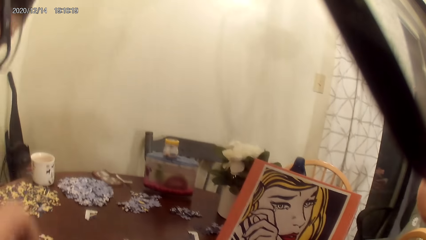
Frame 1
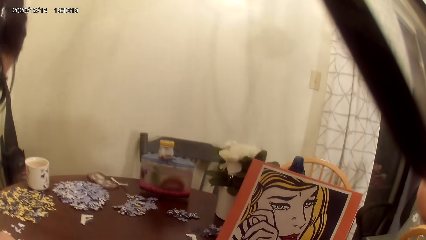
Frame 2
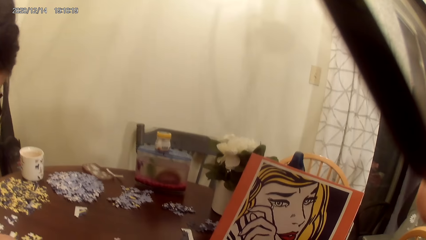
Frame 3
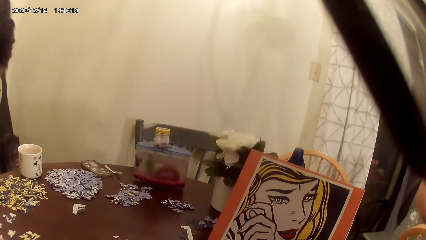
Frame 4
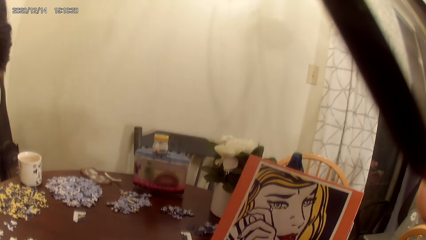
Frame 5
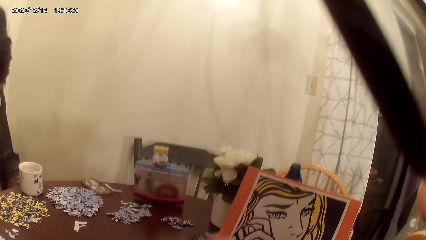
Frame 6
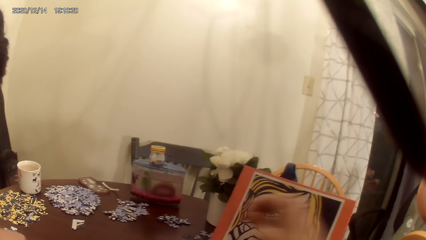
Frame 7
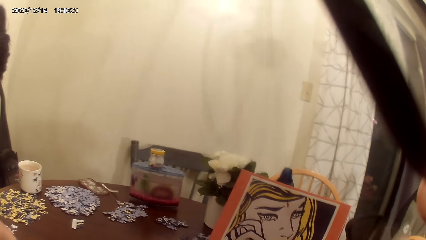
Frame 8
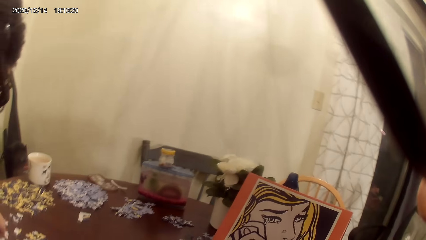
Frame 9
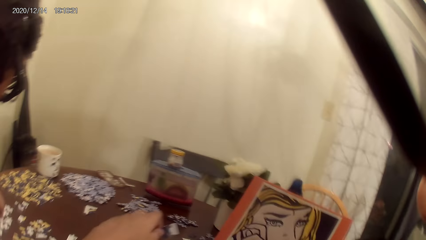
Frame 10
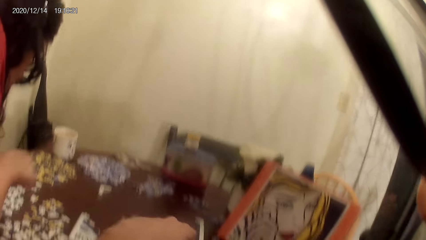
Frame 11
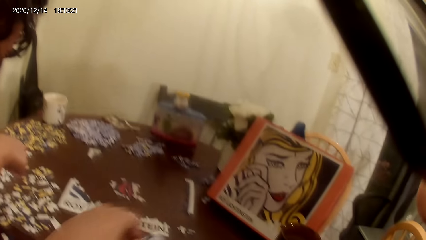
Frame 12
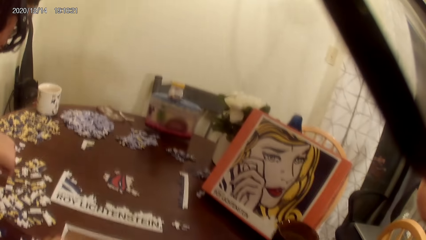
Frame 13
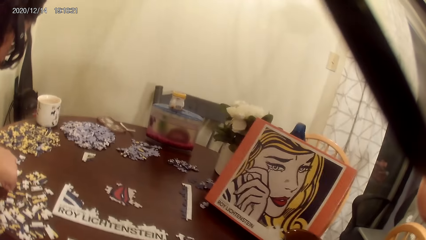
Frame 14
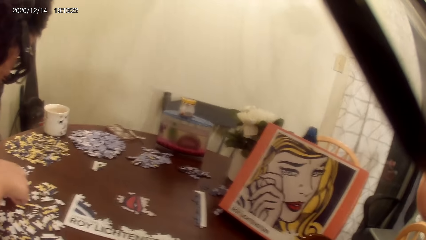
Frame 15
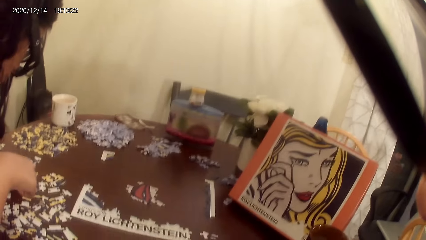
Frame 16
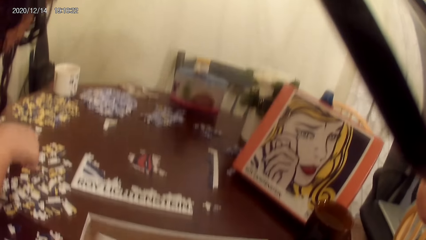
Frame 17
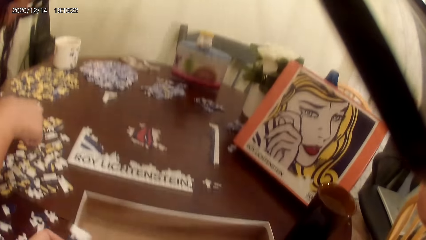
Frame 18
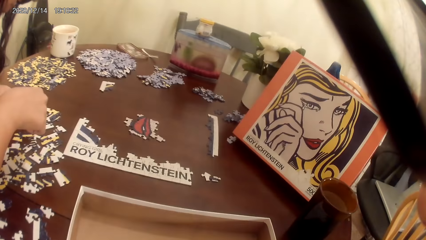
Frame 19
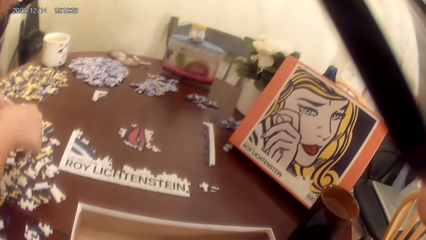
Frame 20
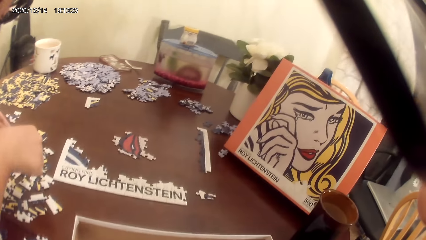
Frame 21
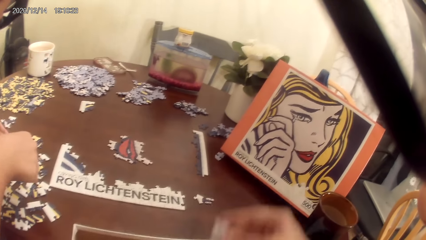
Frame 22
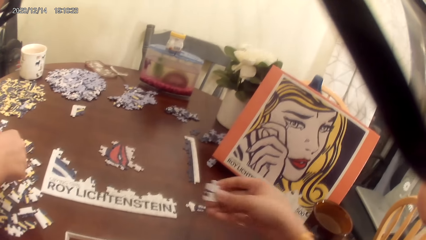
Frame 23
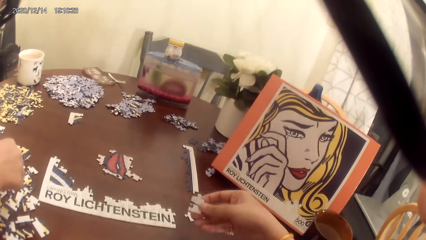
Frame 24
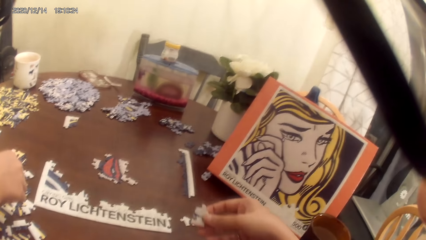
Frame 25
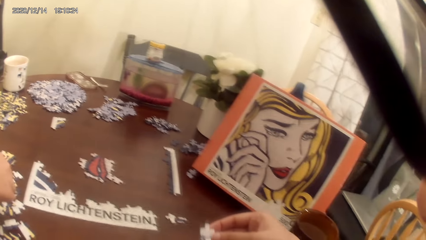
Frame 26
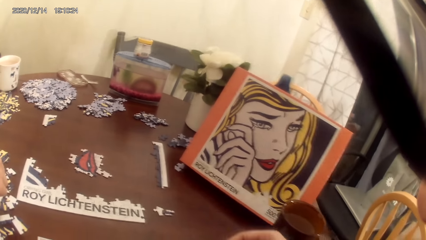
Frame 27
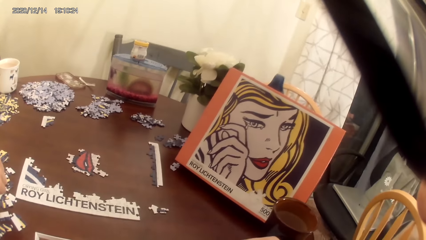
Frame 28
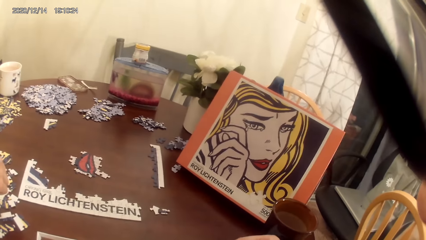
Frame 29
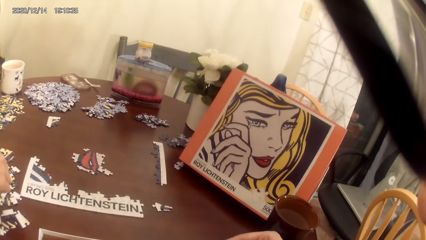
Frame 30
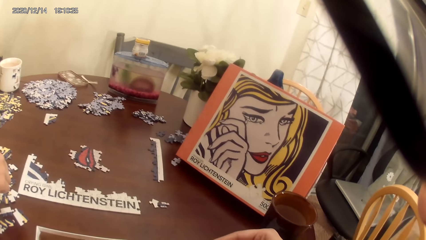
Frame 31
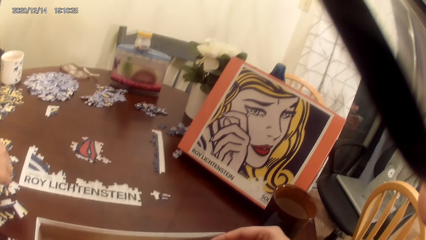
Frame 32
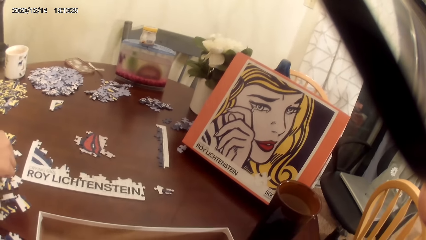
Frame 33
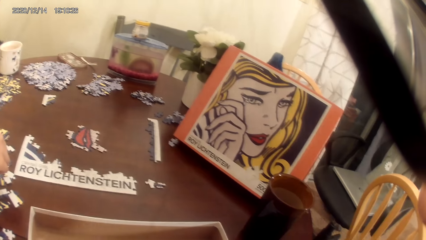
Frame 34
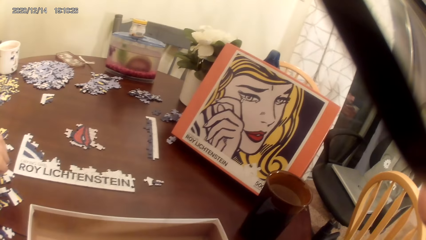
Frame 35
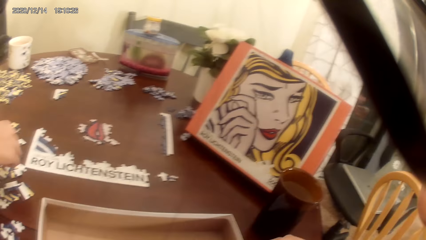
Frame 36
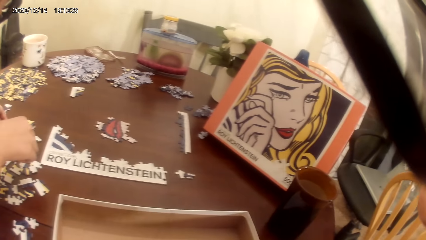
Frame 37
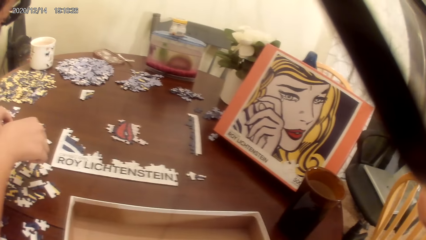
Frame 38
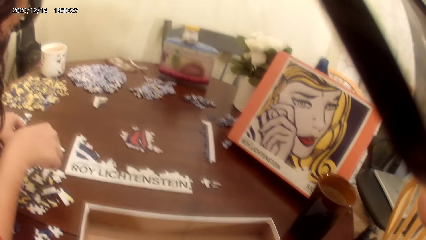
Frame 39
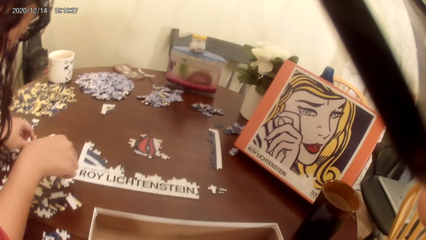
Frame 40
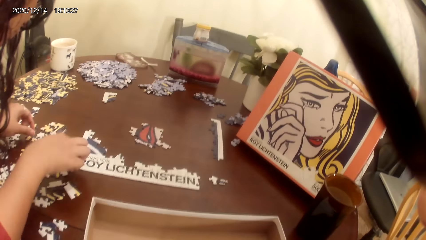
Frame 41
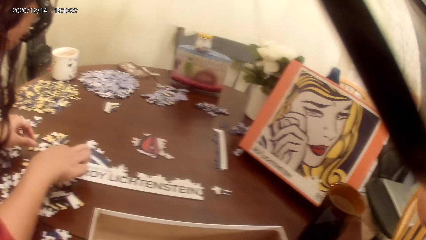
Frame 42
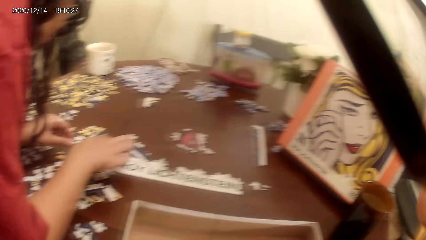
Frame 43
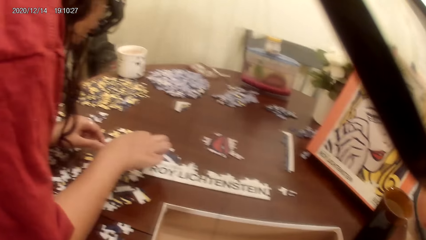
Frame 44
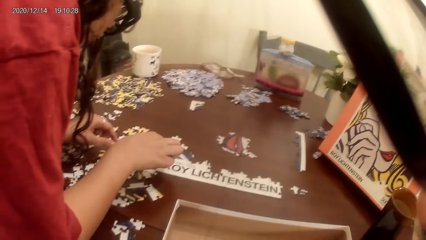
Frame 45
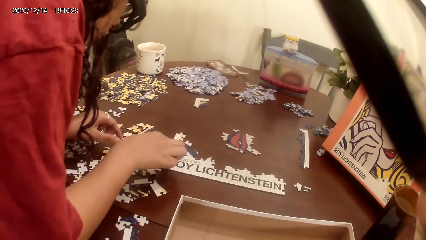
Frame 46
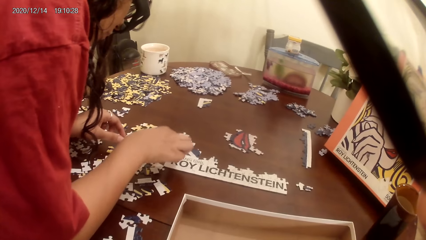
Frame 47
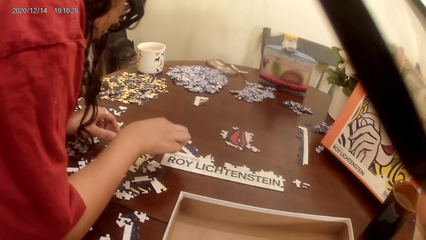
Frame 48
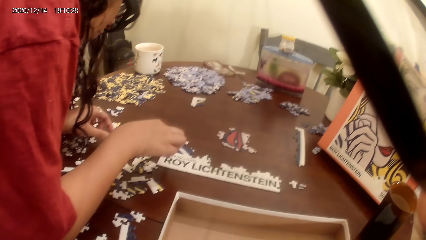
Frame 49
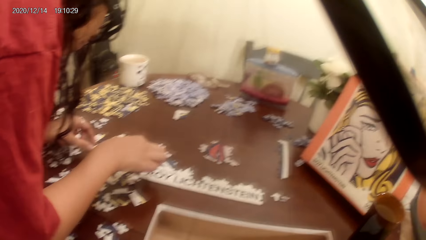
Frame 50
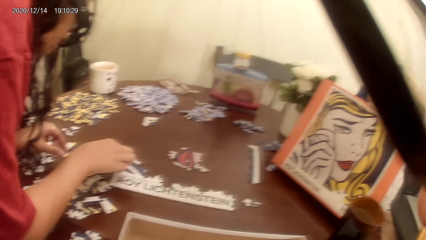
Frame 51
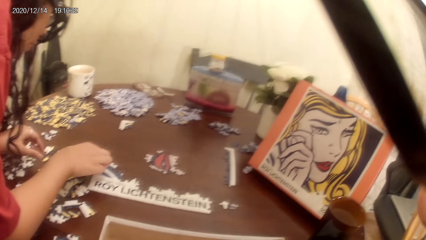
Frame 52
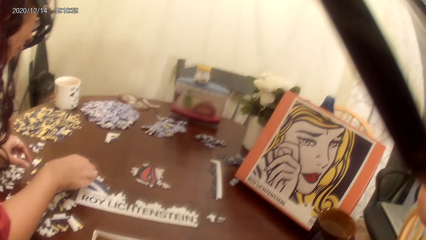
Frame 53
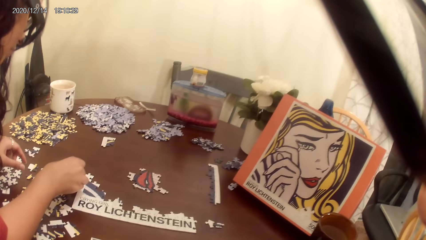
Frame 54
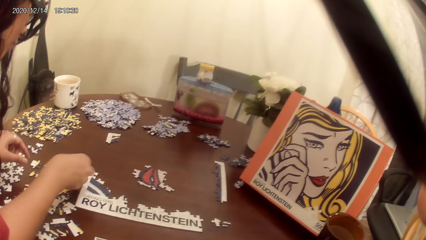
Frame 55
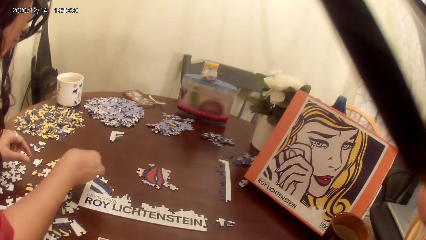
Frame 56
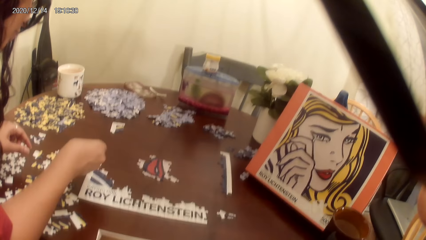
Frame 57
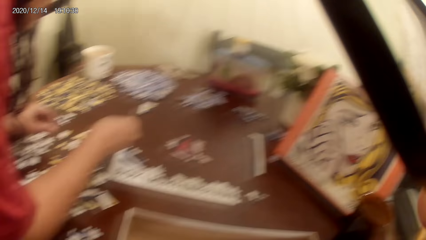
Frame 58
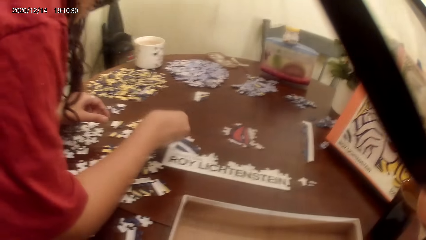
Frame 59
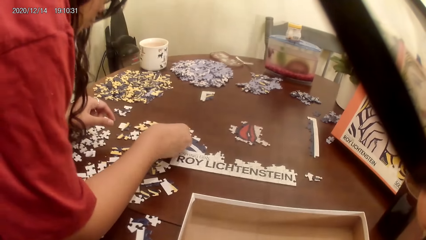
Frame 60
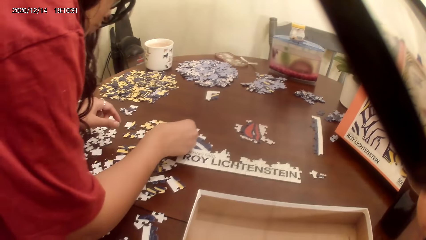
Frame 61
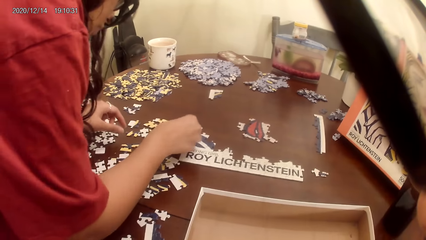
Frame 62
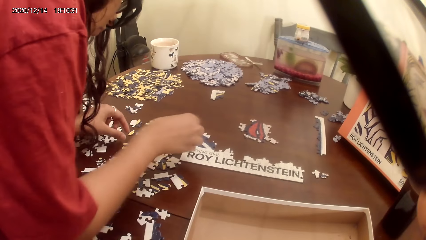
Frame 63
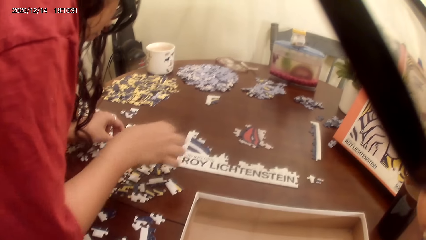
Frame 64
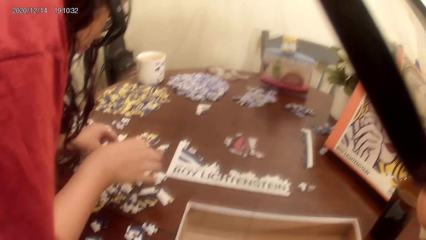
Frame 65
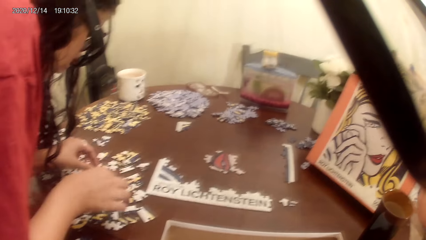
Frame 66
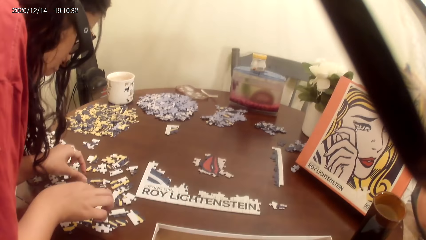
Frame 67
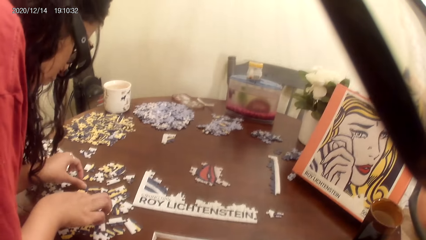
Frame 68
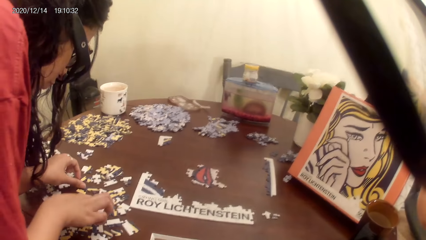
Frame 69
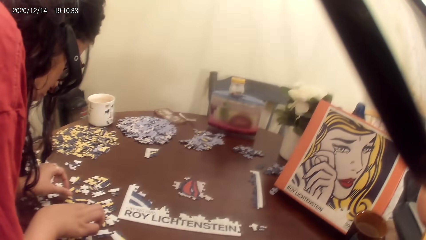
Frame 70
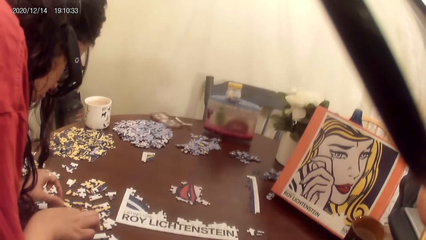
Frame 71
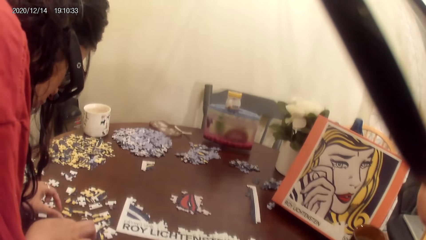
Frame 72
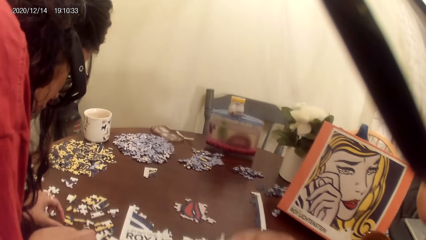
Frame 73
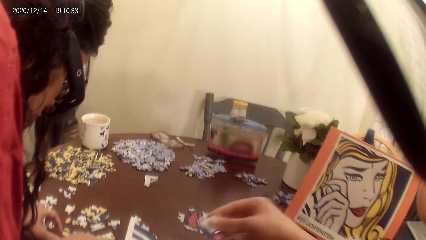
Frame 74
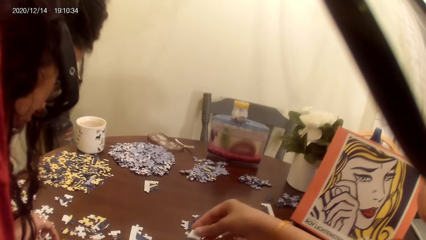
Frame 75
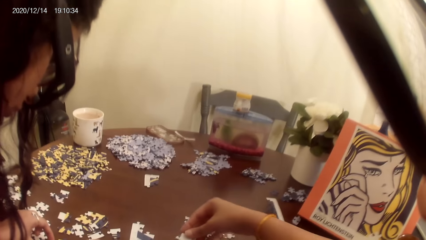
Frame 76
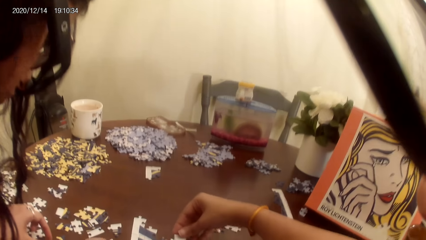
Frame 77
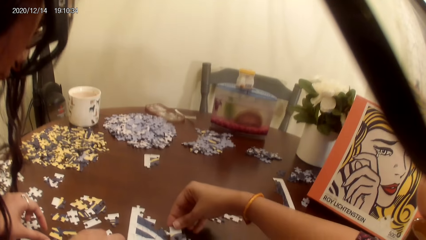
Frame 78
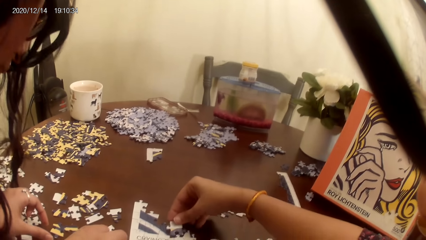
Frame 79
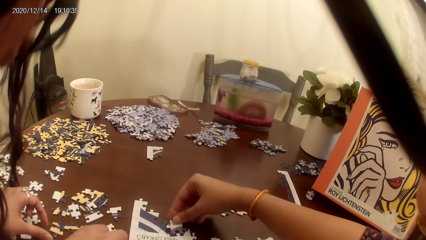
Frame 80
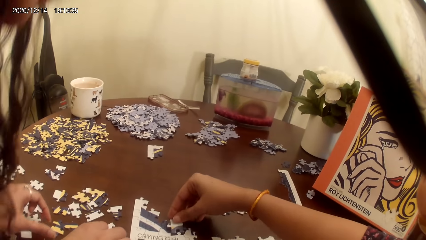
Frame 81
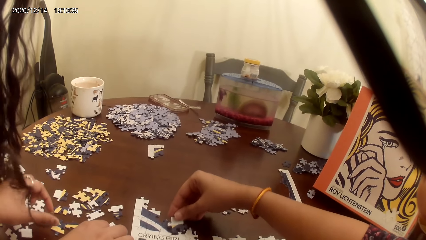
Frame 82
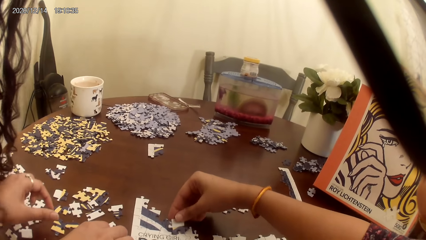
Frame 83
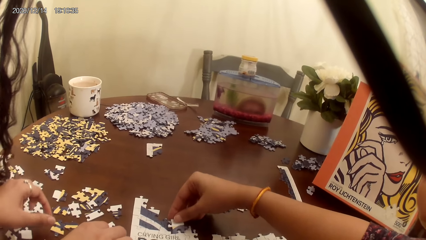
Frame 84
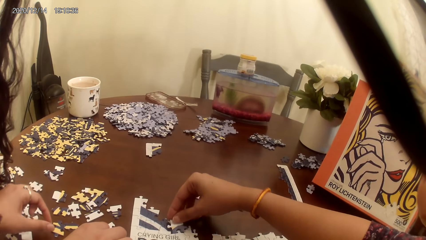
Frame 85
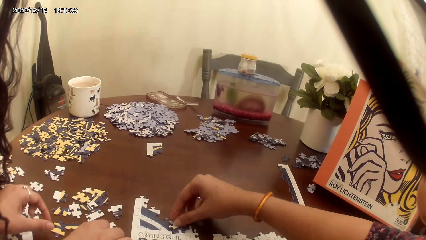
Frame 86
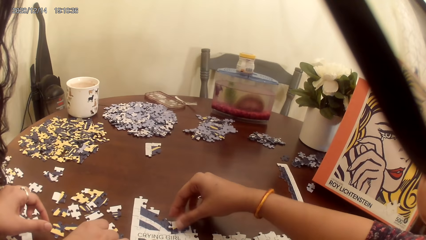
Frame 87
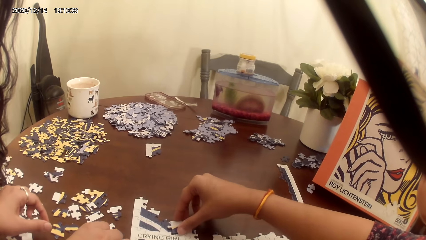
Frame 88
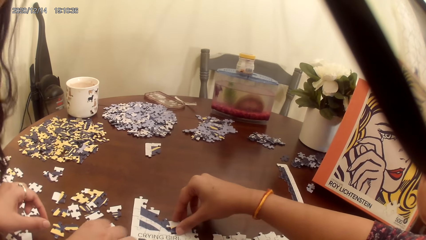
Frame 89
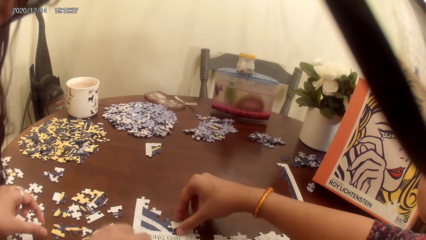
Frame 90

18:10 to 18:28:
The camera wearer acts on a song from a radio. A person plays the dominoes game. The camera wearer acts on music from the radio.
